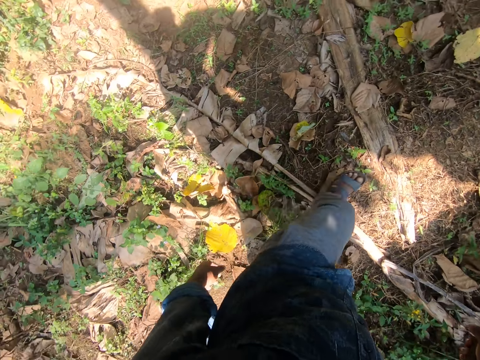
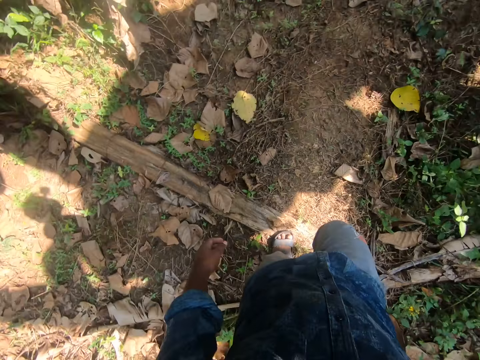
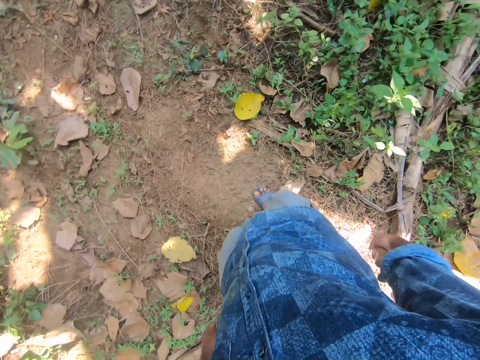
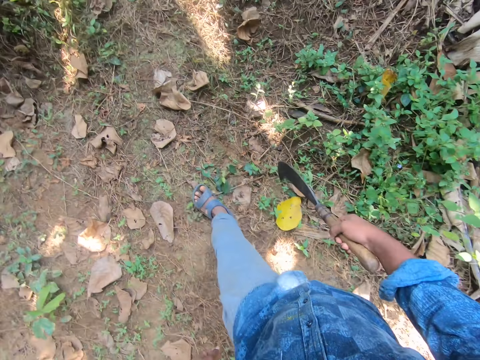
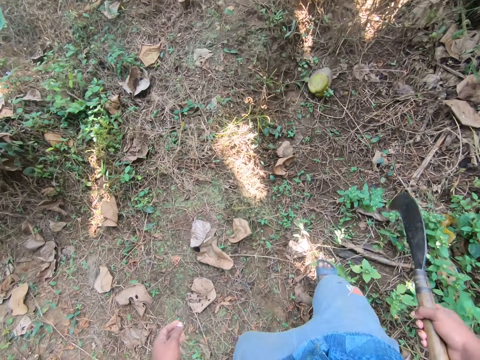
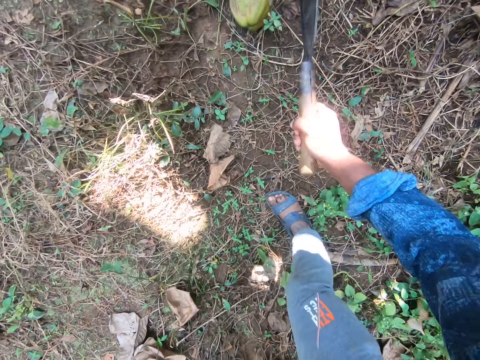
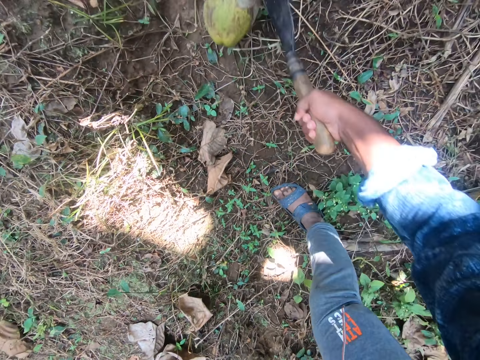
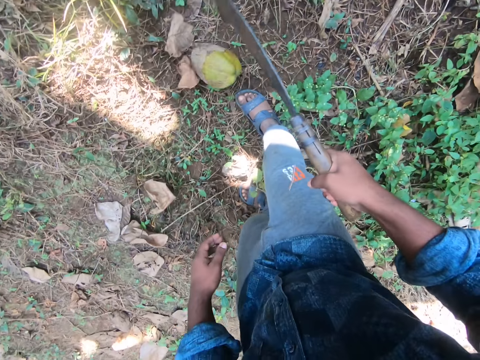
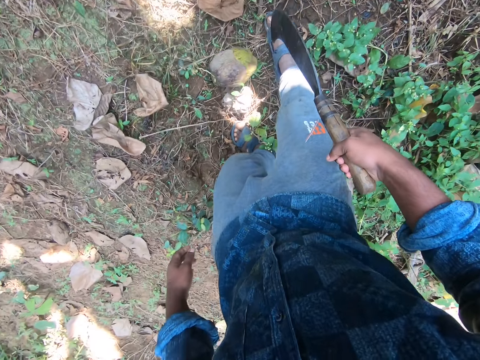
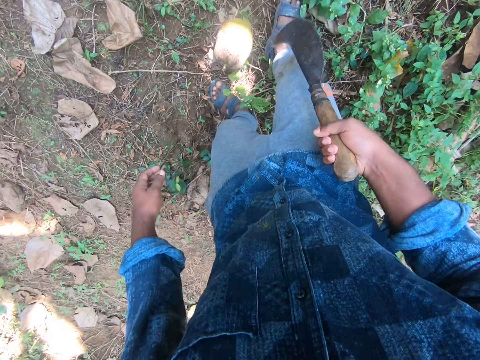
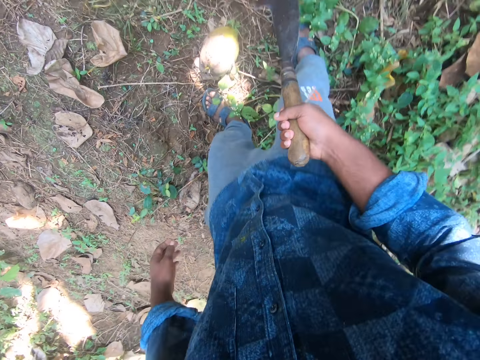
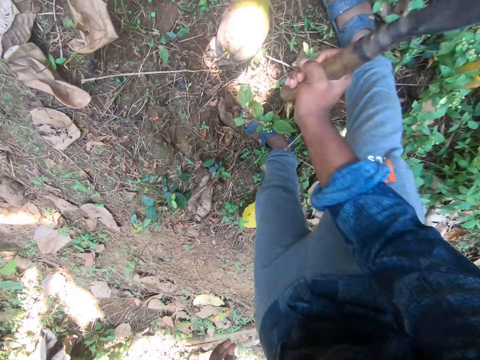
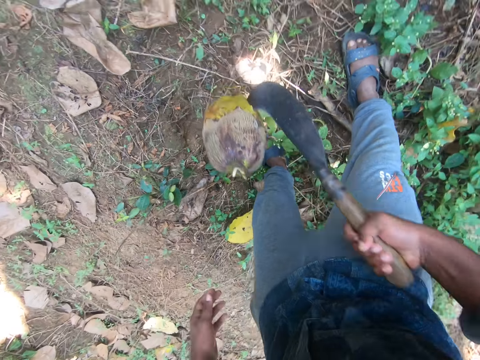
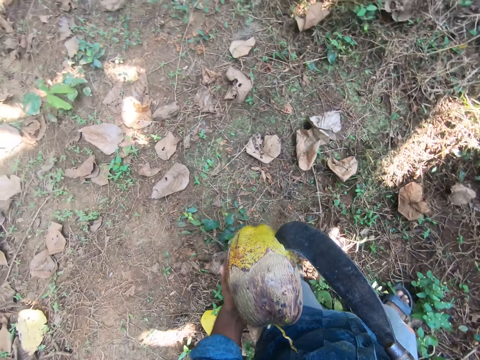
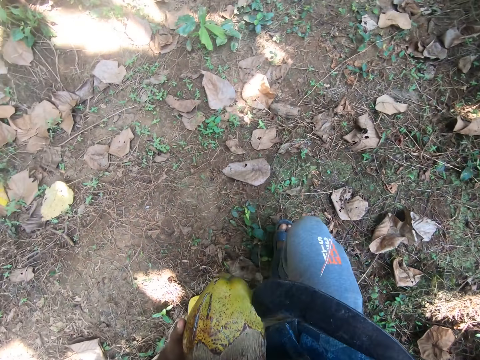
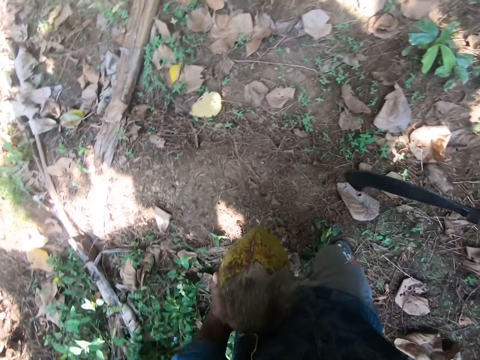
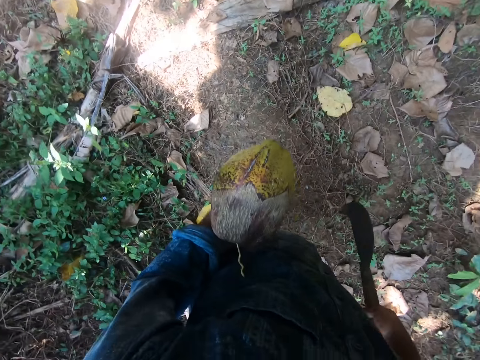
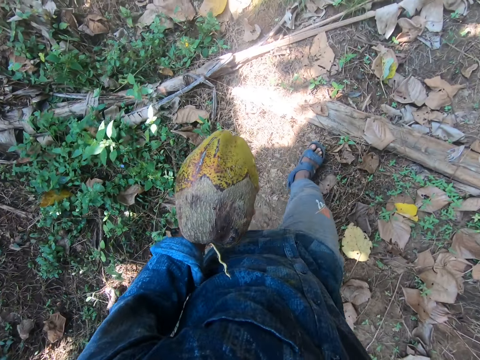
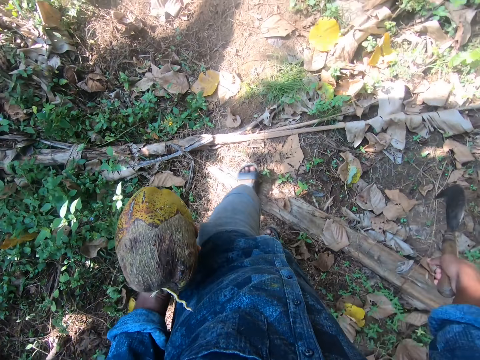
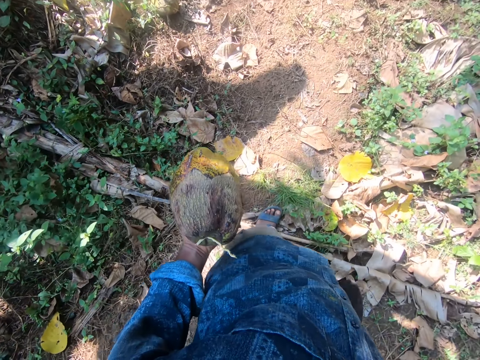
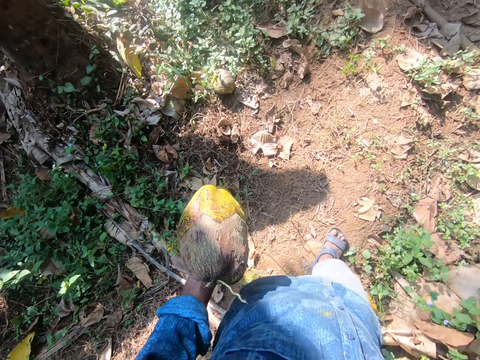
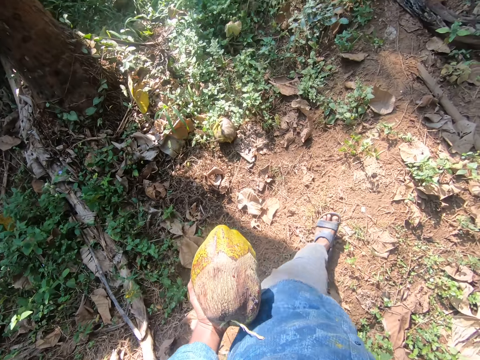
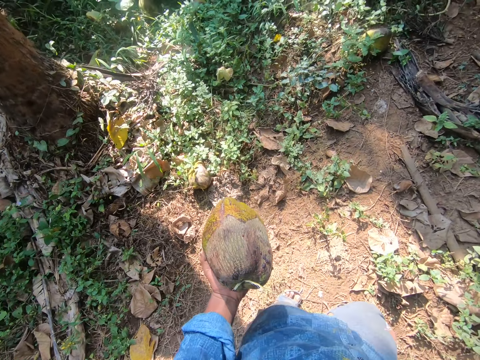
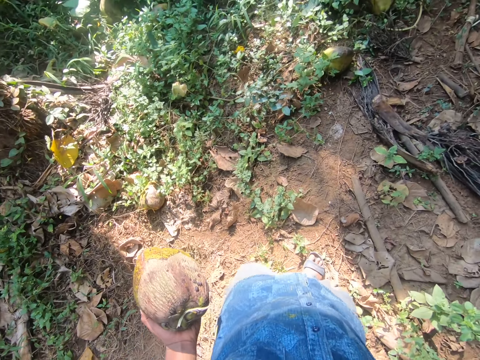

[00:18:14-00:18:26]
The camera wearer hits the sickle in his right hand on the coconut on the ground. He picks the coconut fruit with the sickle. He moves around. He picks up the coconut from the ground with the sickle in his right hand. He removes the coconut from the sickle in his right hand with his left hand. He shifts the coconut fruit to the left hand. He walks around.

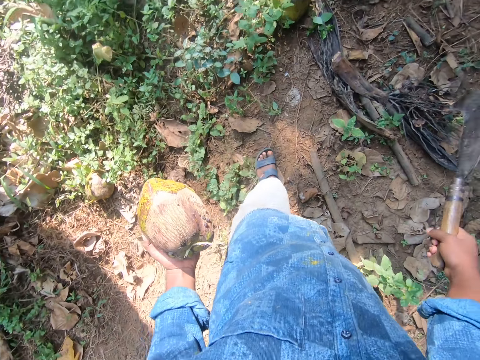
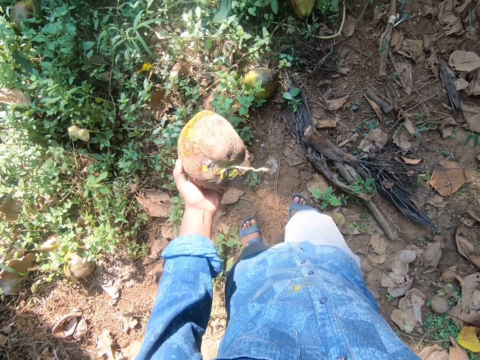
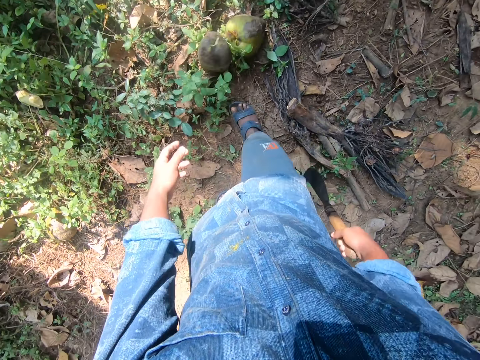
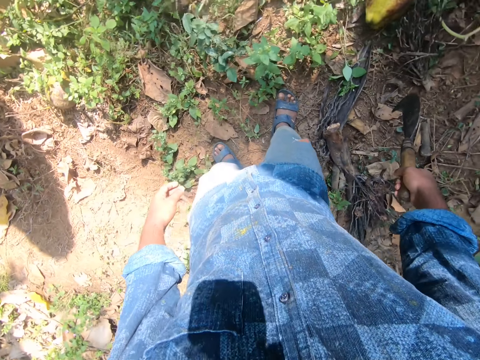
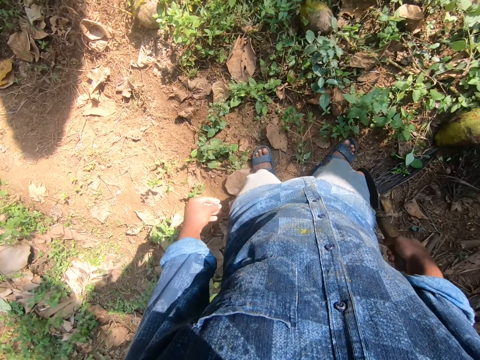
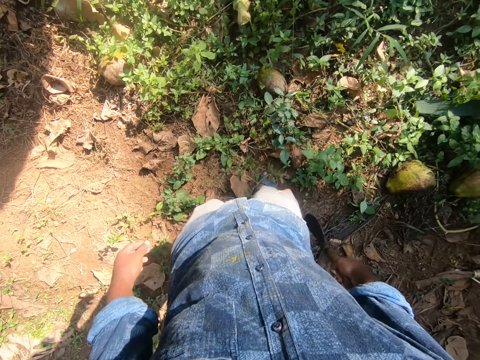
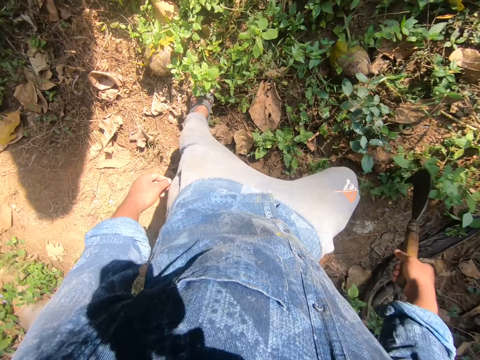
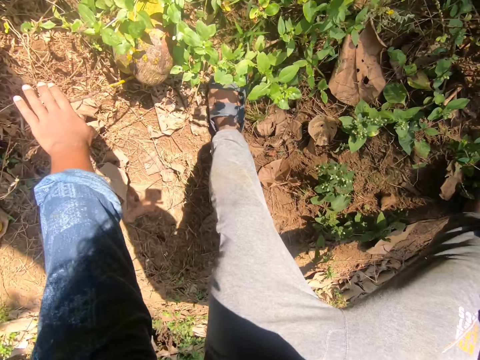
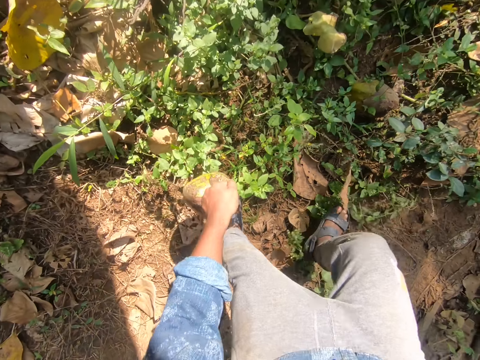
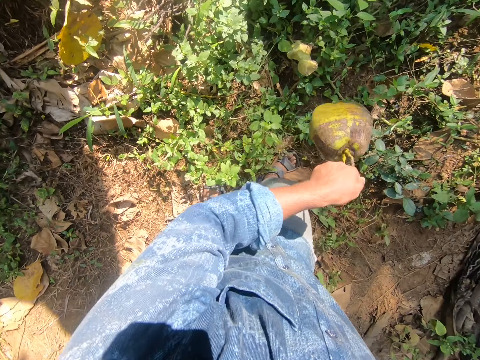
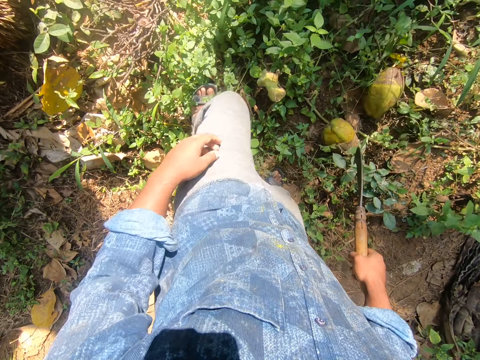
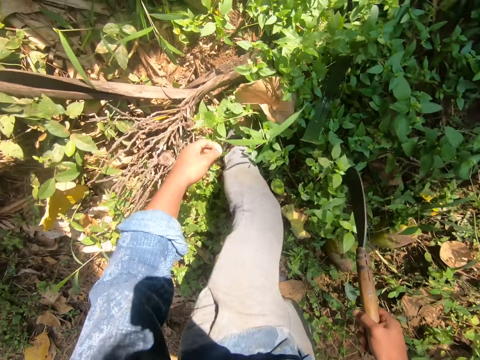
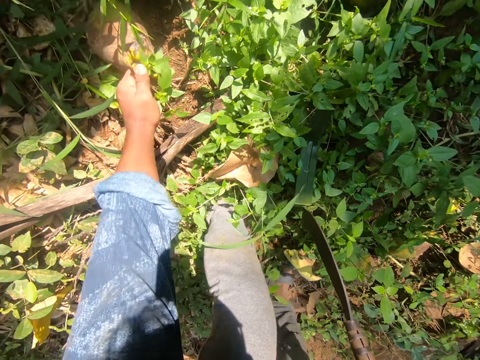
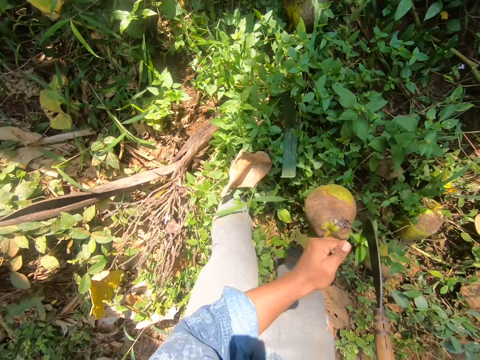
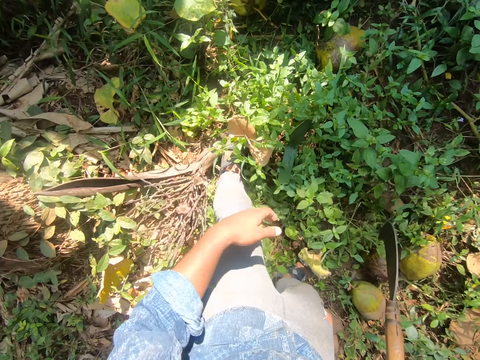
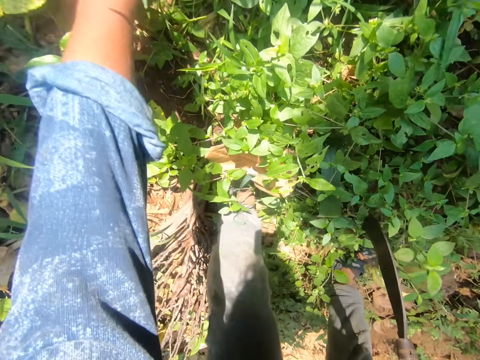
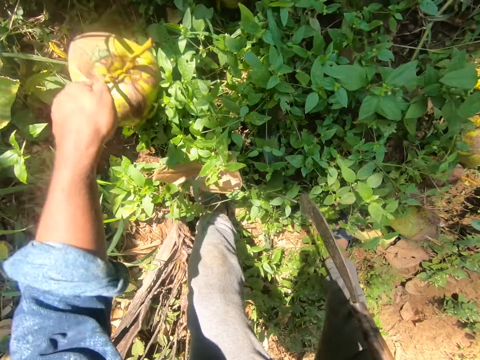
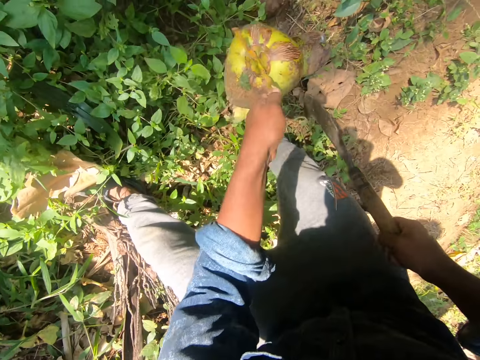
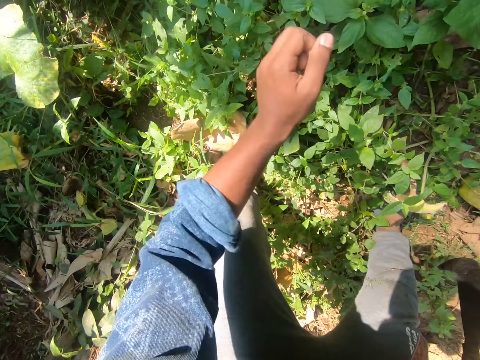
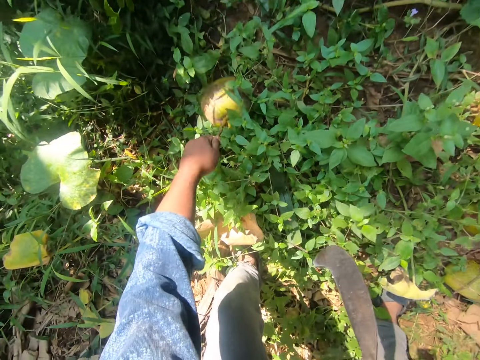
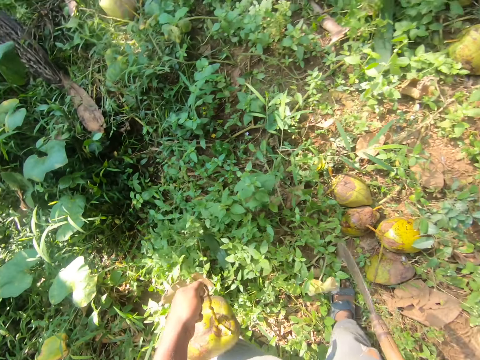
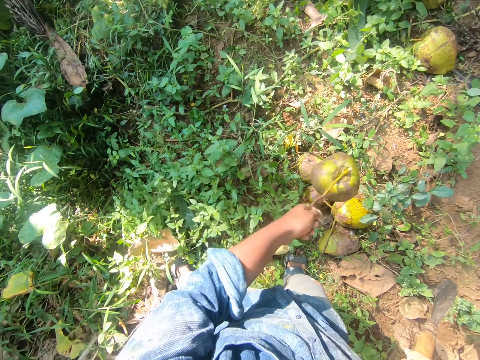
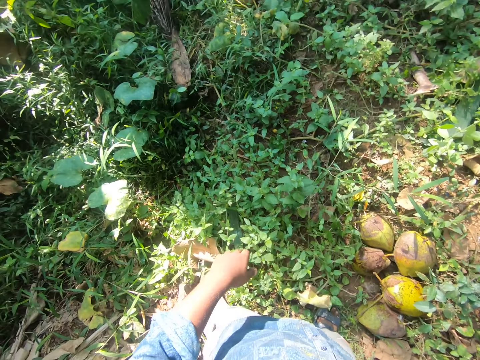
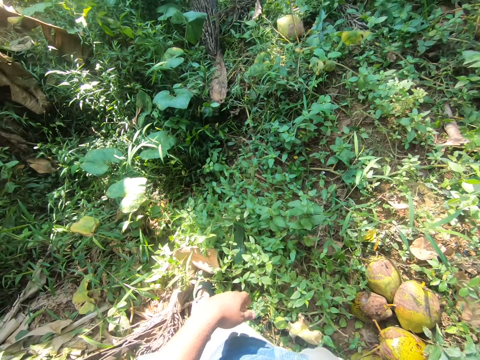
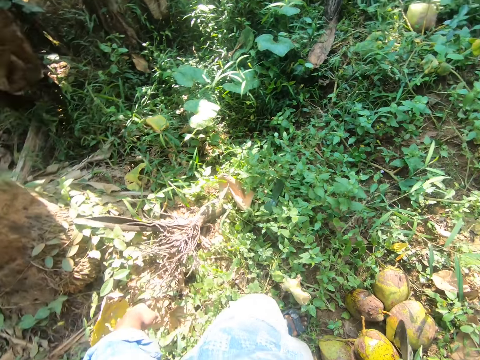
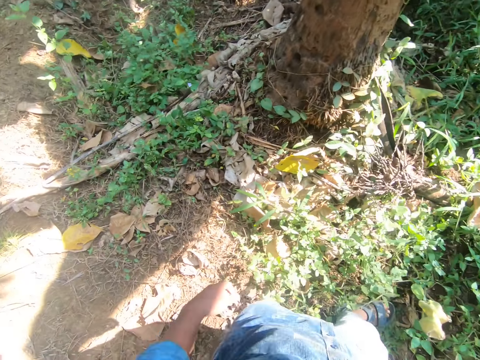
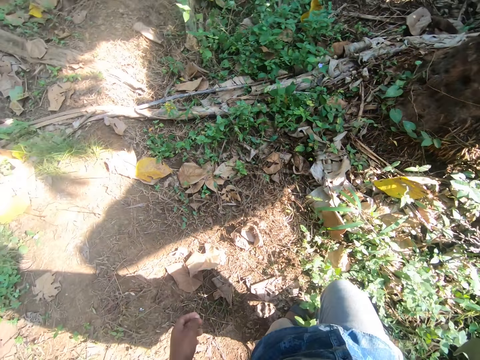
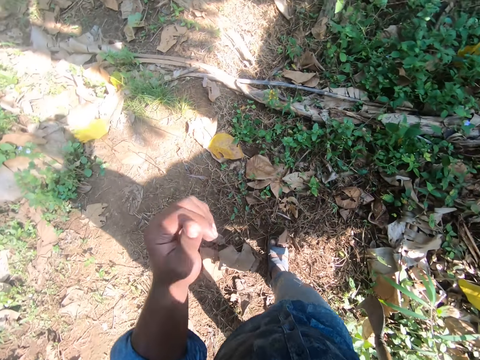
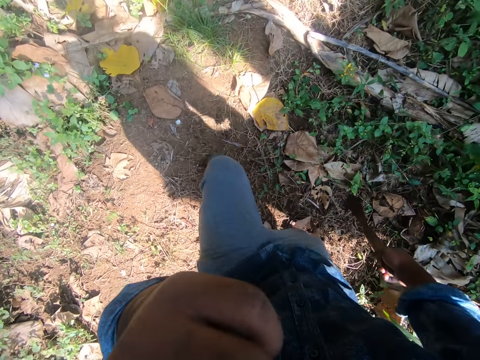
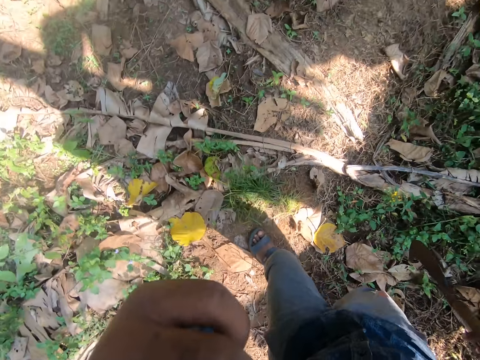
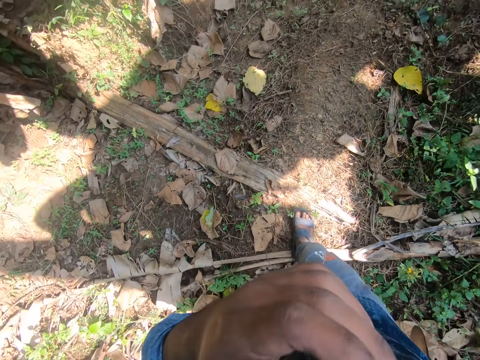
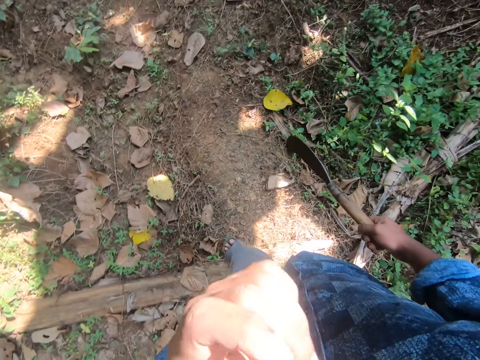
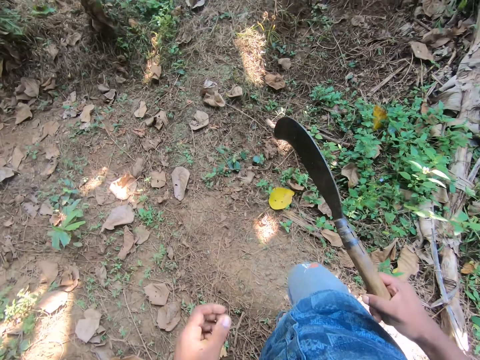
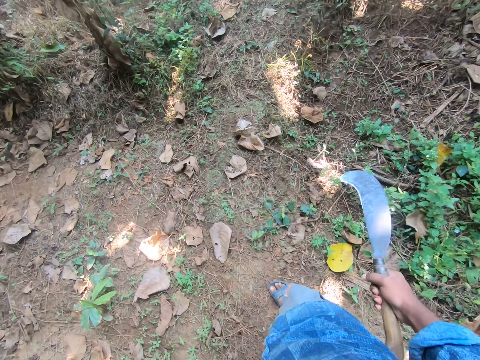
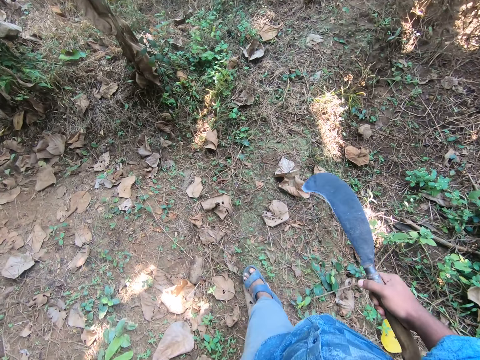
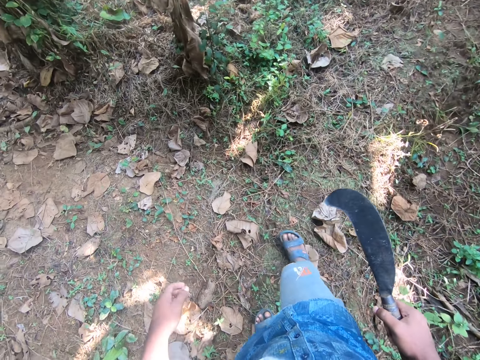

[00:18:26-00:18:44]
The camera wearer drops the coconut on the ground with his left hand. He looks around. He walks around. He picks up the coconut from the ground with his left hand. He drops the coconut on the ground with his left hand. He walks around. He picks up the coconut from the ground with his left hand. He drops the coconut on the ground with his left hand. He picks up the coconut from the ground with his left hand. He drops the coconut on the ground with his left hand. He picks up the coconut from the ground with his left hand. He drops the coconut on the ground with his left hand. He walks away from the coconuts on the ground. He turns around. He walks around. He touches his face with his left hand. He walks around again.
